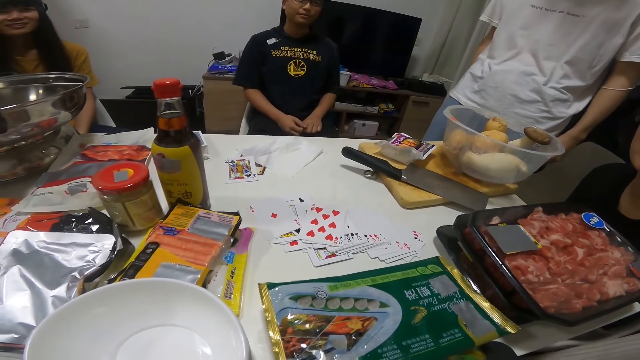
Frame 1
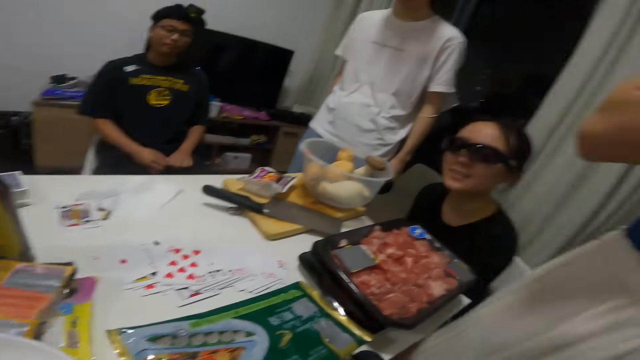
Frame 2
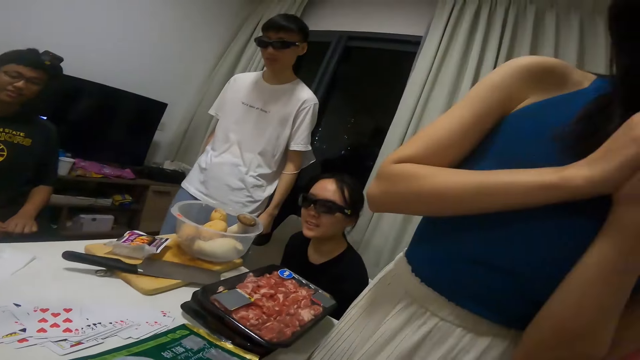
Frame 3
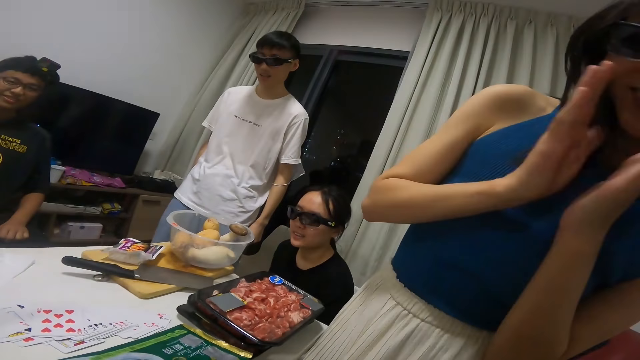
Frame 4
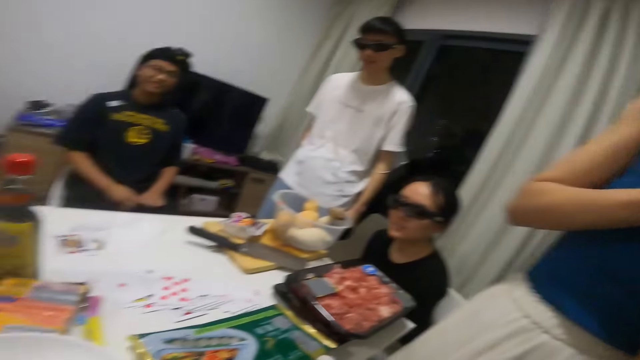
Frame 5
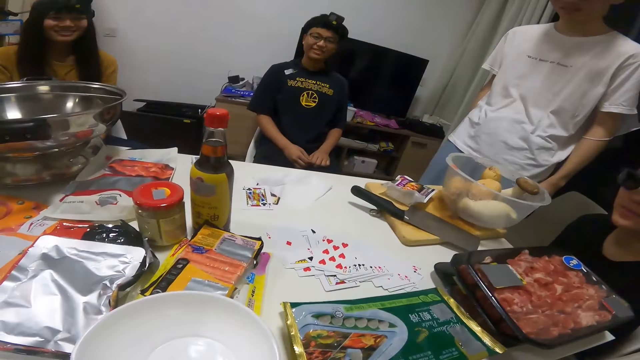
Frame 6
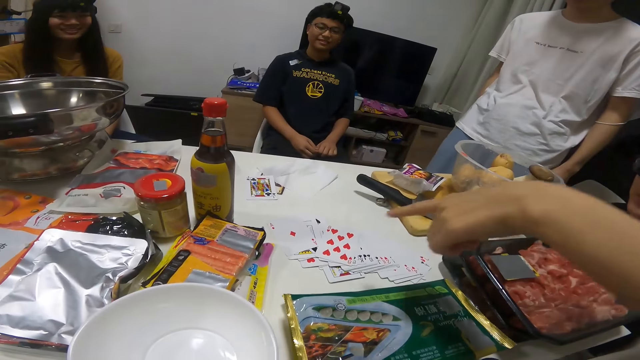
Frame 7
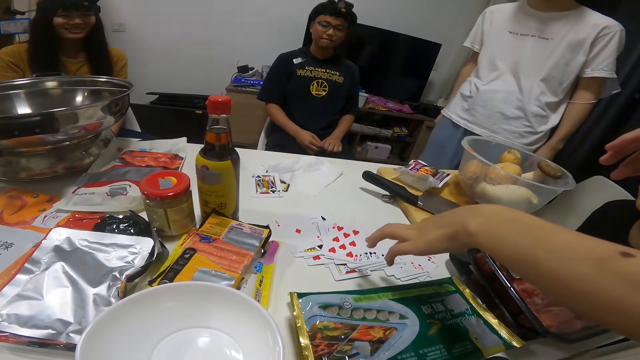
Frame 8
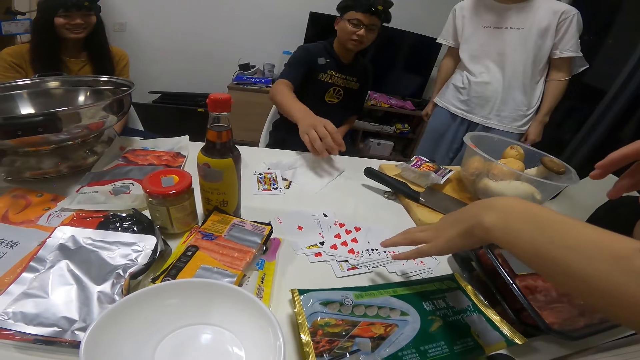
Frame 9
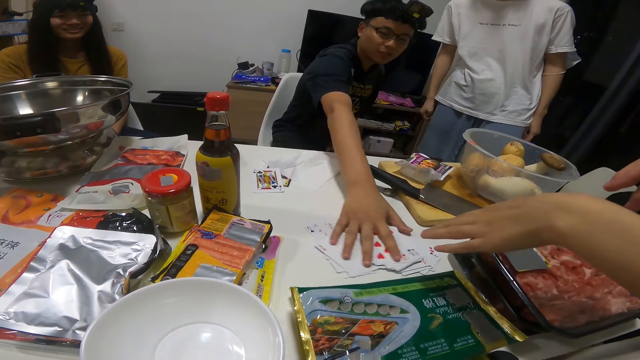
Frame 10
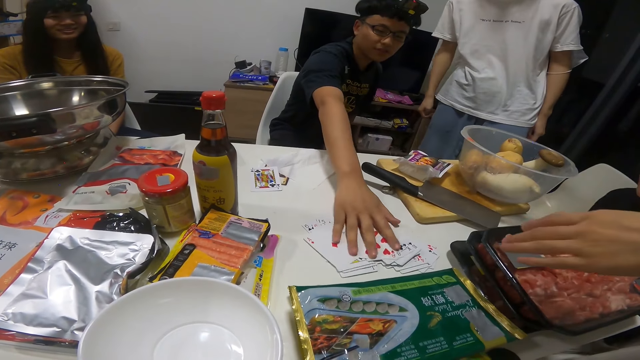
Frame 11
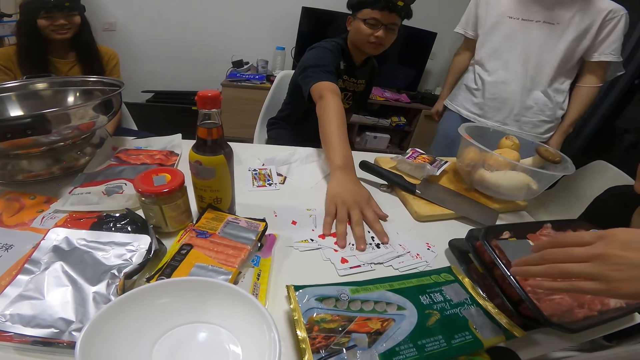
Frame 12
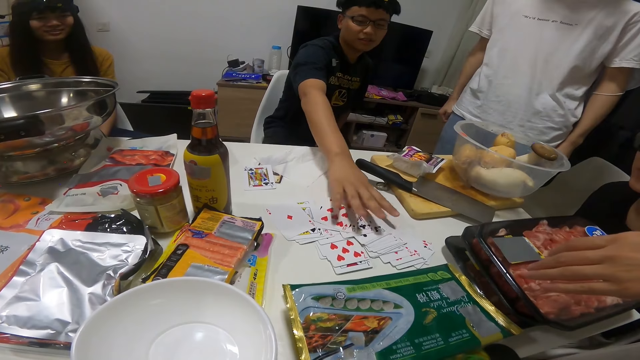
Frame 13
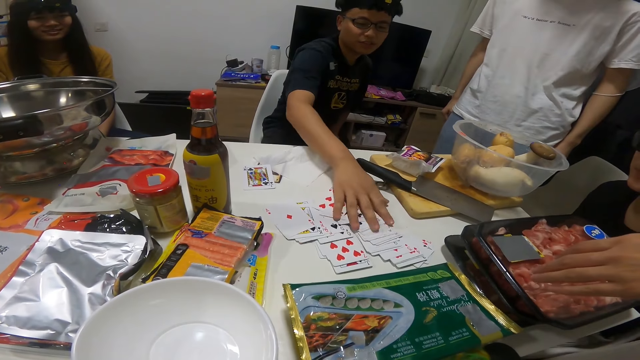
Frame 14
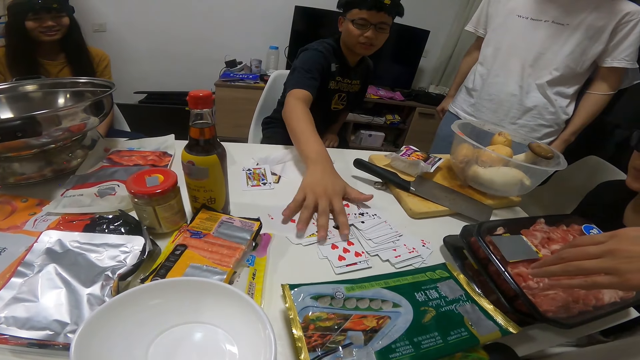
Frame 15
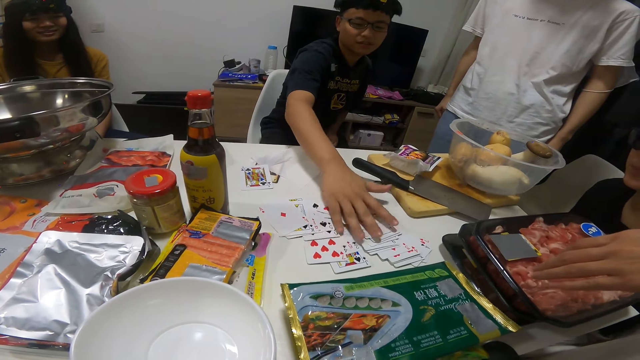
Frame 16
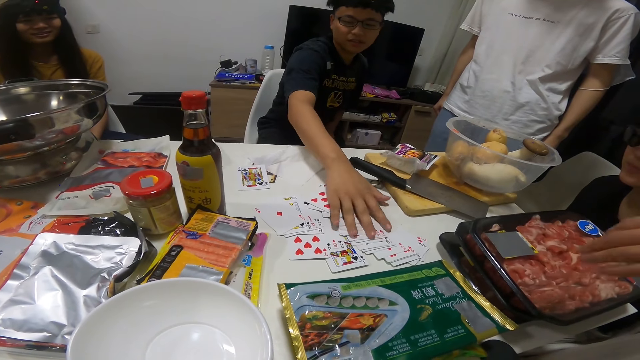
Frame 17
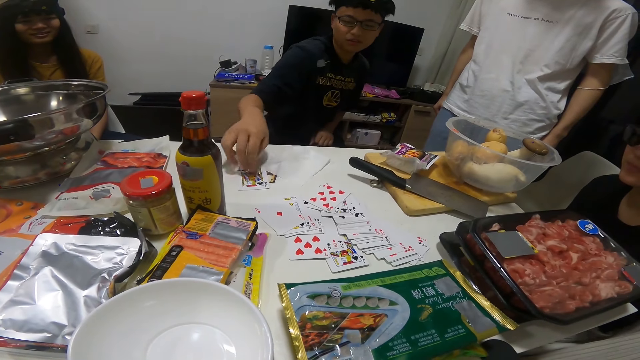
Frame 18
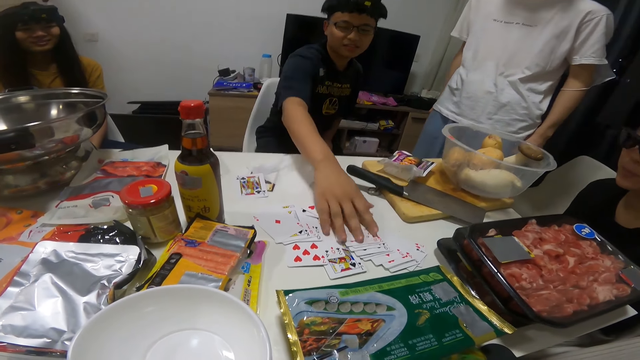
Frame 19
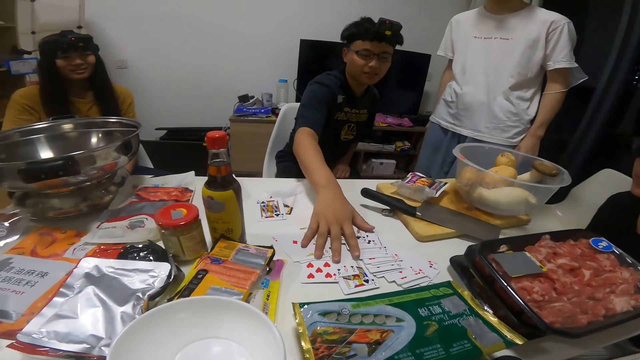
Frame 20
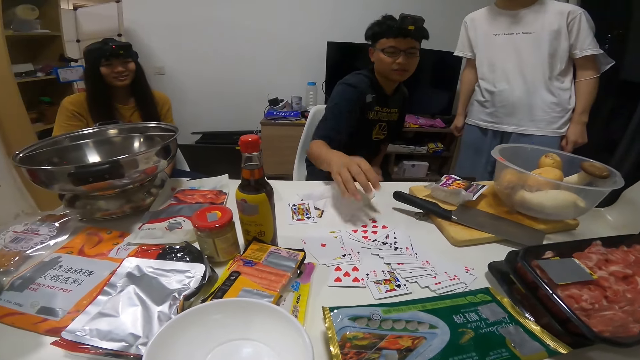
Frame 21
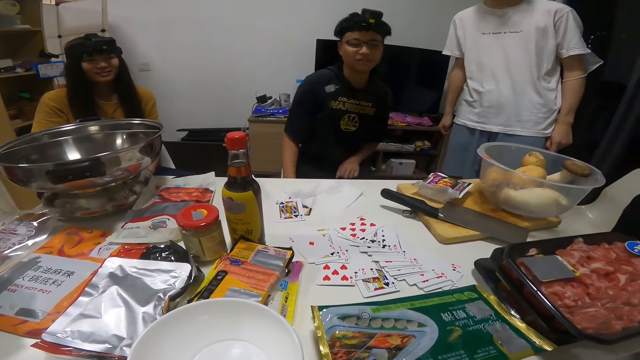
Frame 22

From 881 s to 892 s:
A woman claps with both hands. The woman points to the face up playing cards on the table with her left forefinger. A man spreads the face up playing cards on the table with his left hand. The man touches the cards on the table.

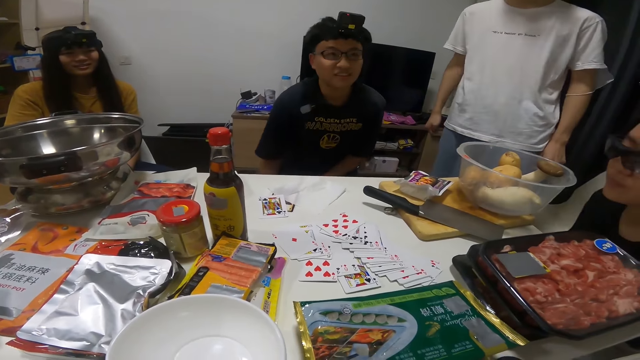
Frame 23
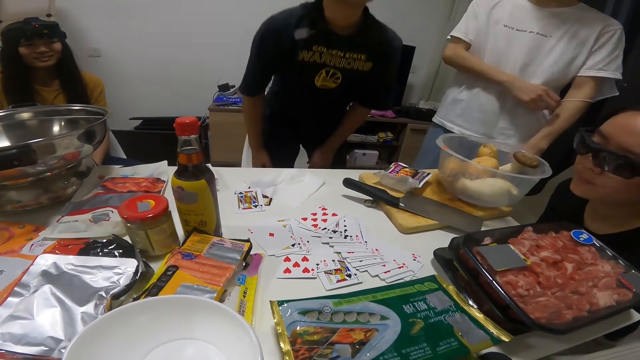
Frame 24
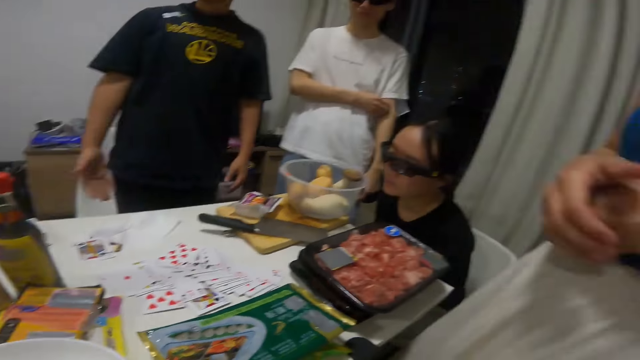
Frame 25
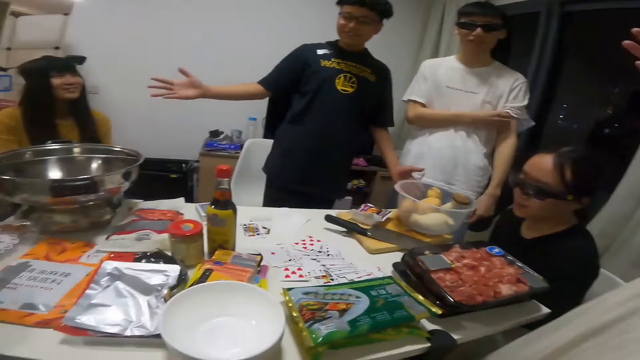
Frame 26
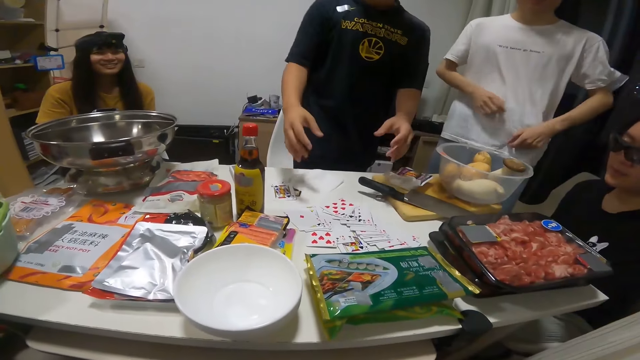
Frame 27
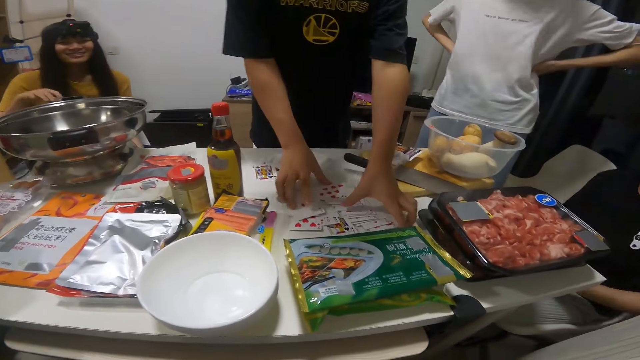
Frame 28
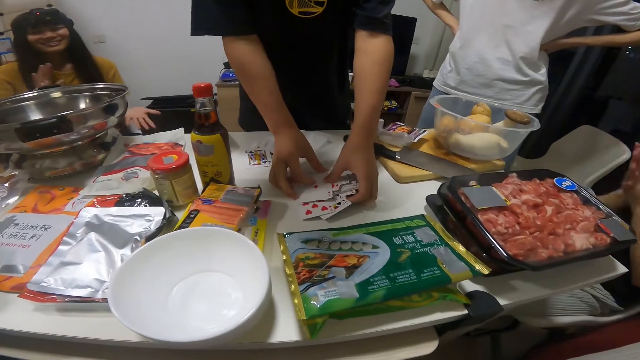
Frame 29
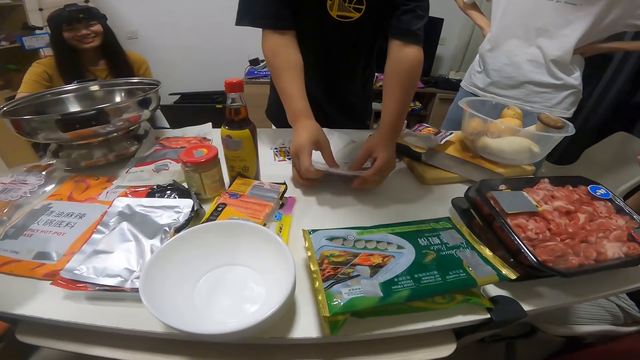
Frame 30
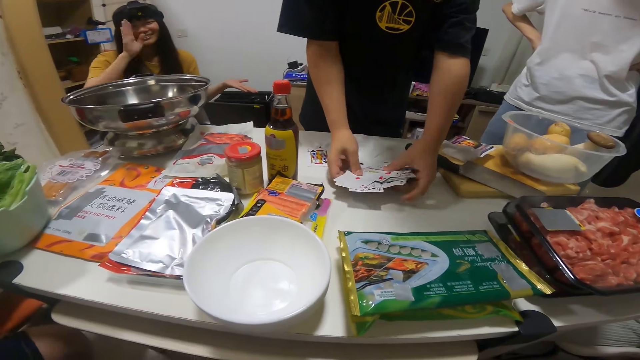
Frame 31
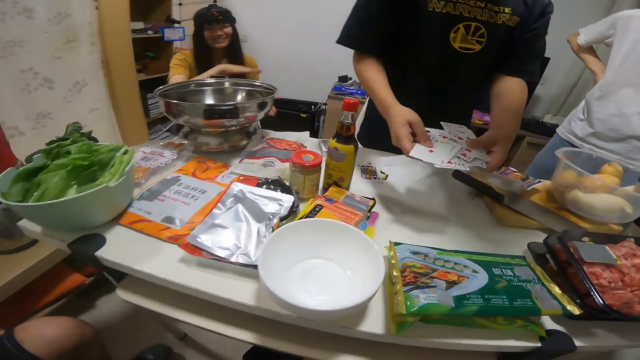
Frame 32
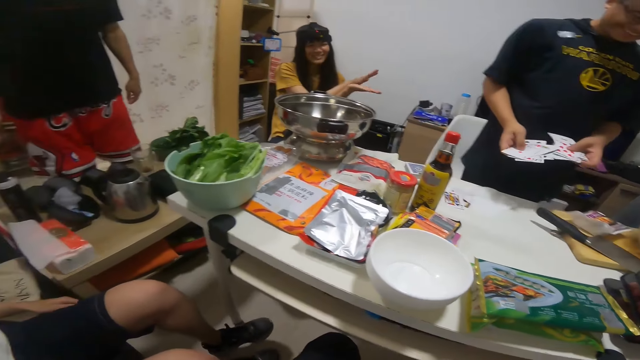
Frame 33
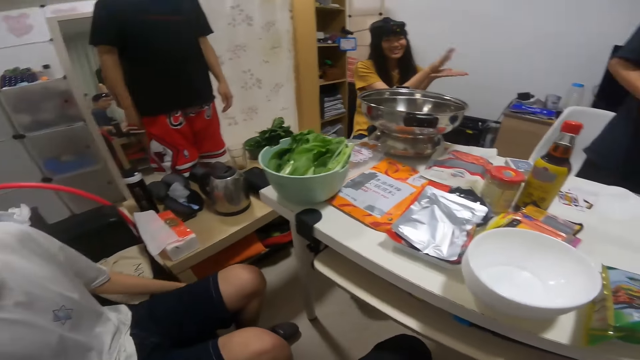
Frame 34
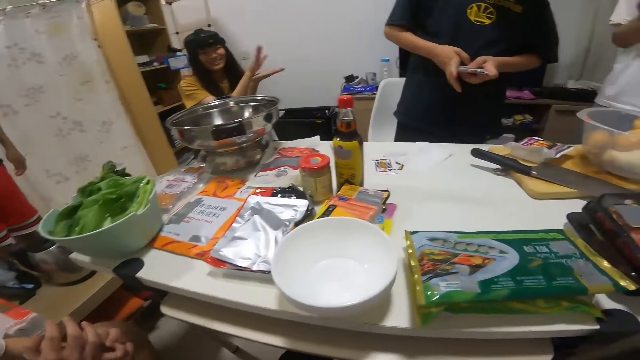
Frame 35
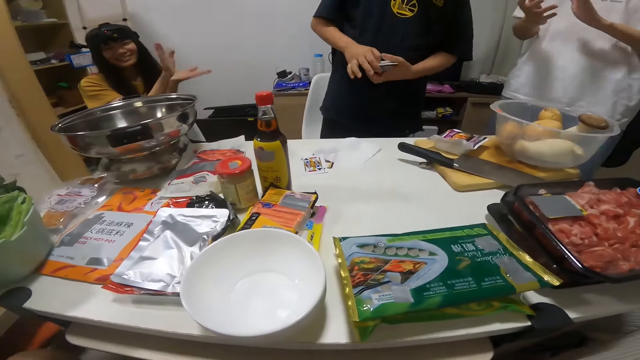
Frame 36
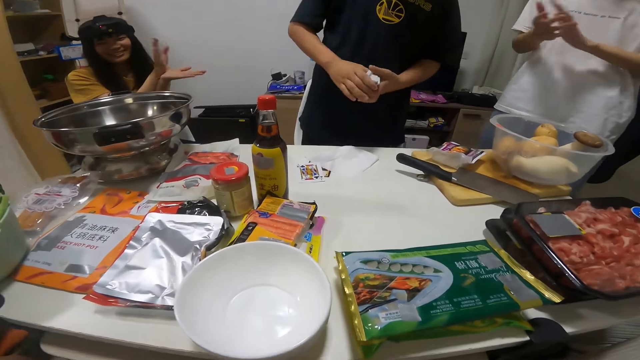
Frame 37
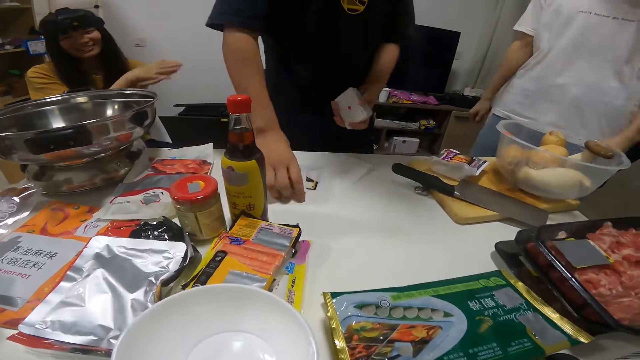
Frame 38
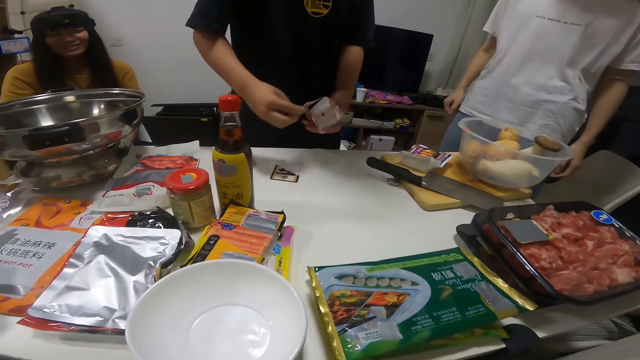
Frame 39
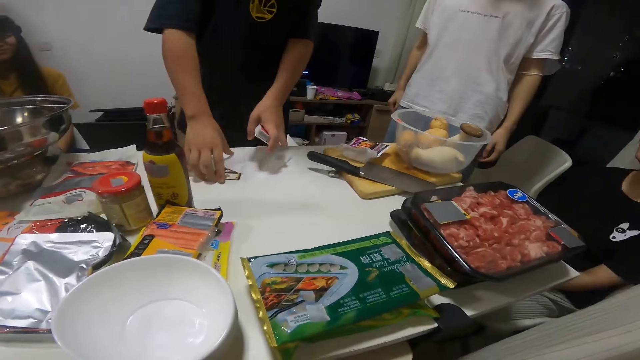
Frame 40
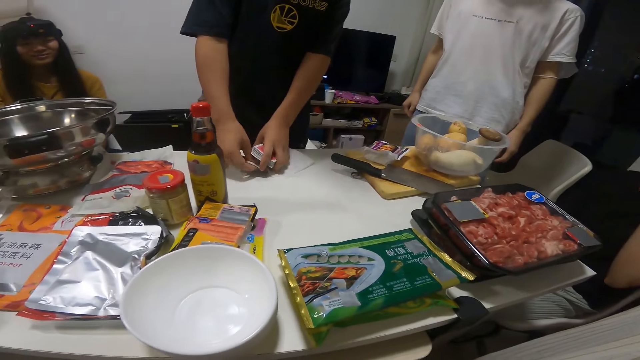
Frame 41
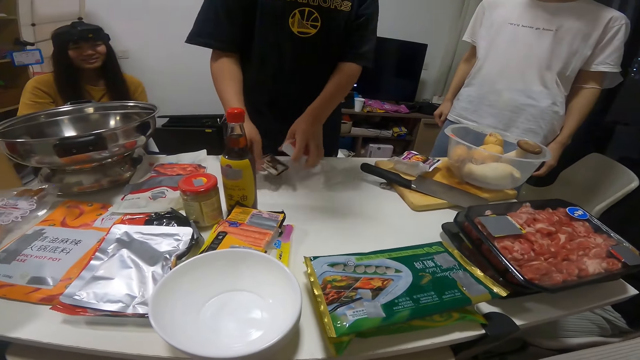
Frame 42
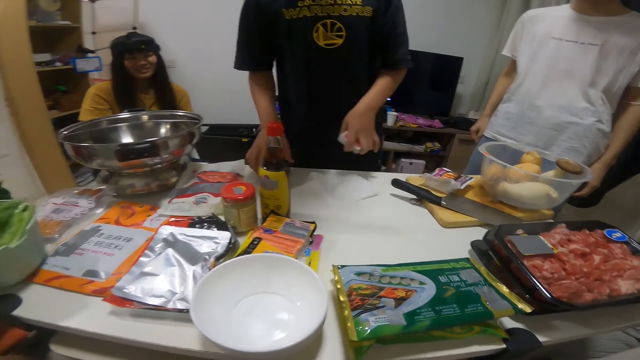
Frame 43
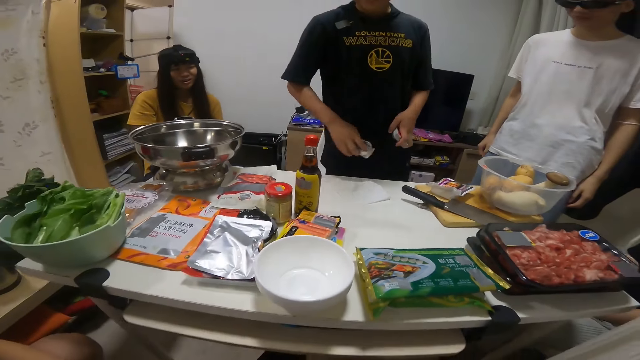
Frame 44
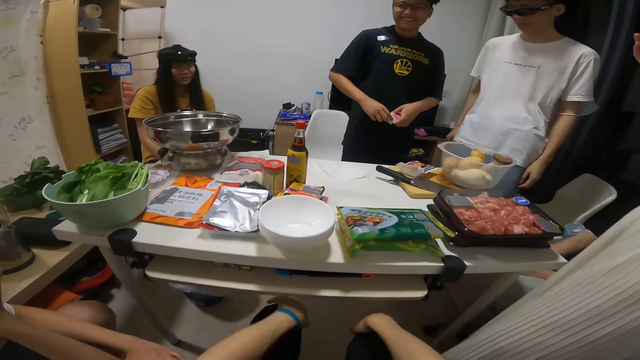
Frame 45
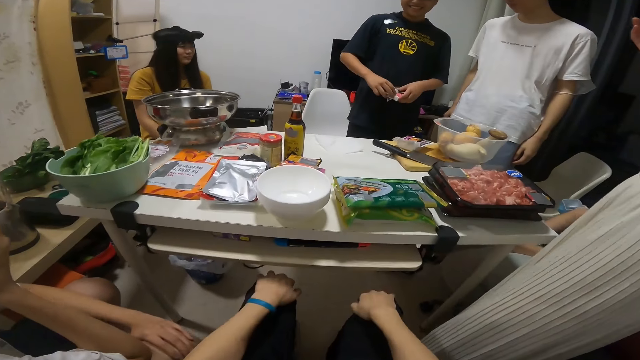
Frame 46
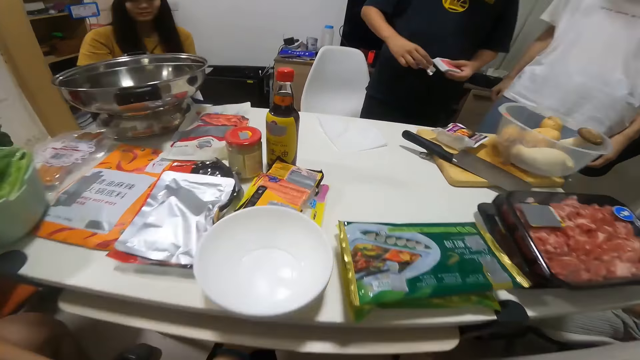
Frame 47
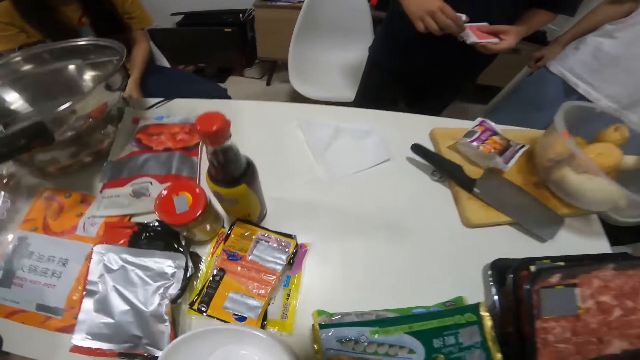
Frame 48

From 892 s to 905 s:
A man packs the face up playing cards from the table with both hands. He arranges the face up playing cards in his hands into a face up deck with both hands. He picks up the face up playing card from the tissue un-covered card on the table with his right hand. He places the face up playing card on the deck of face up playing cards in his left hand. He picks up the tissue un-covered card from the table with his right hand. He removes the tissue from the card in his right hand with his left hand. He places the face up card in his right hand on the deck of face up playing cards in his left hand. He picks up an empty playing card carton from the table with his right hand. He puts the deck of playing cards in his left hand into the empty playing card carton in his right hand.
